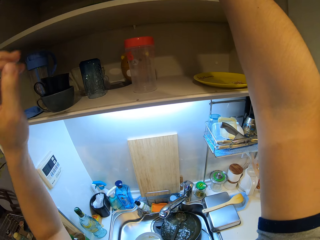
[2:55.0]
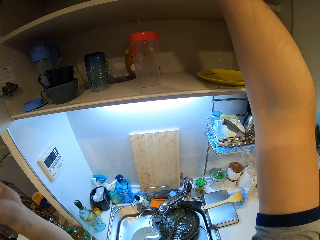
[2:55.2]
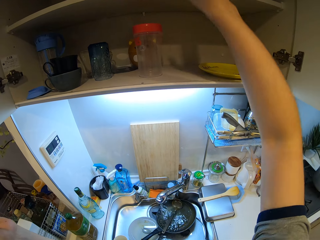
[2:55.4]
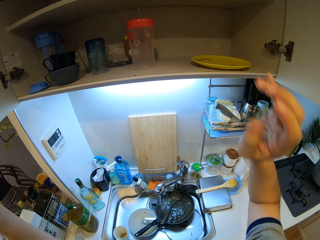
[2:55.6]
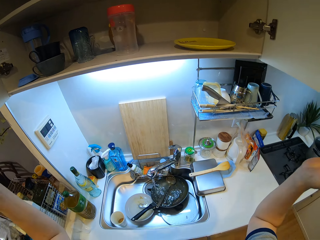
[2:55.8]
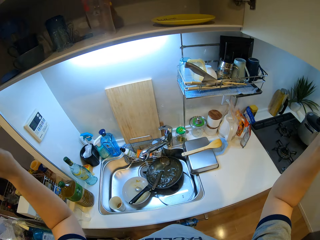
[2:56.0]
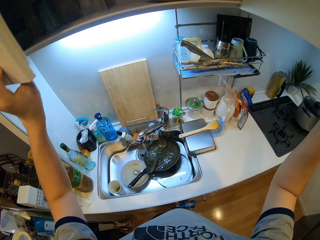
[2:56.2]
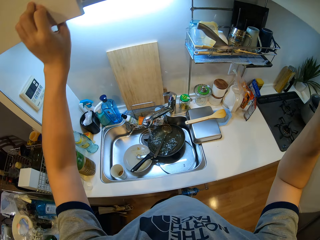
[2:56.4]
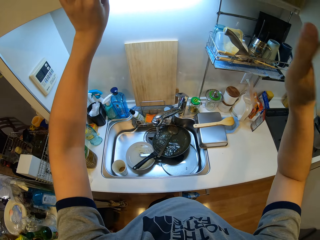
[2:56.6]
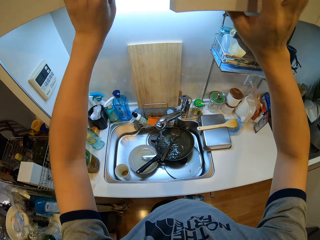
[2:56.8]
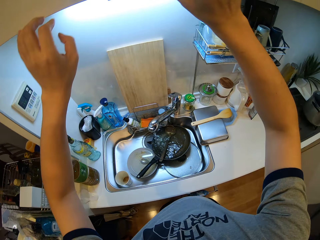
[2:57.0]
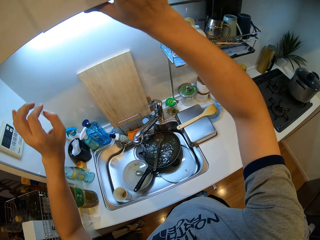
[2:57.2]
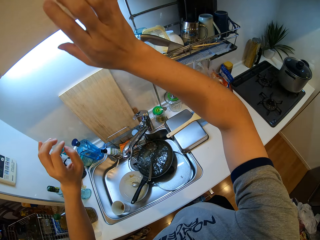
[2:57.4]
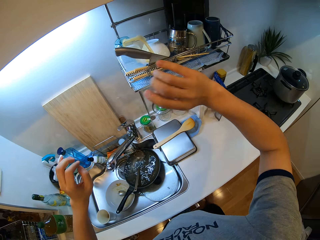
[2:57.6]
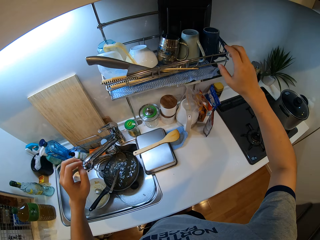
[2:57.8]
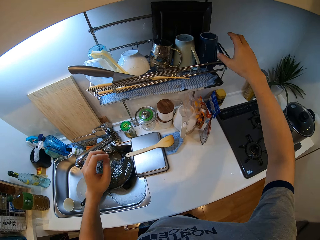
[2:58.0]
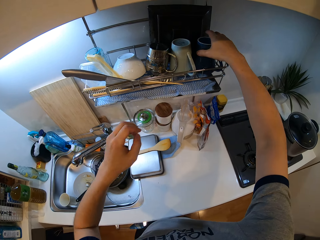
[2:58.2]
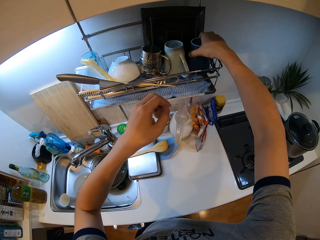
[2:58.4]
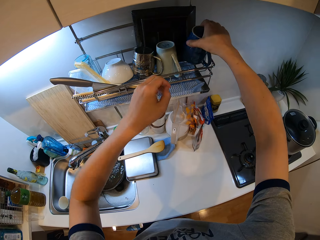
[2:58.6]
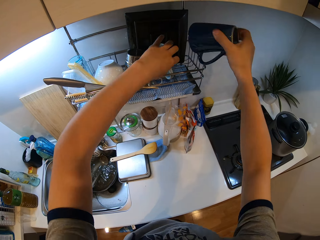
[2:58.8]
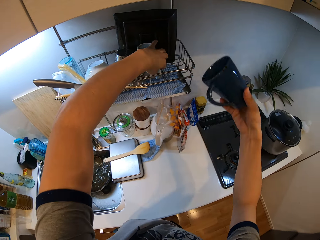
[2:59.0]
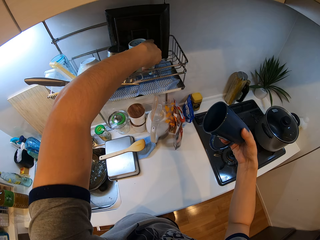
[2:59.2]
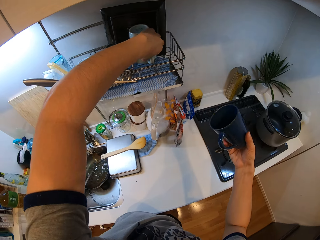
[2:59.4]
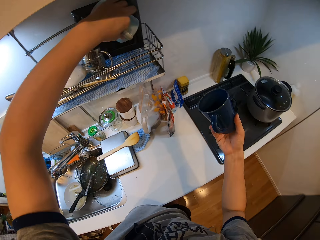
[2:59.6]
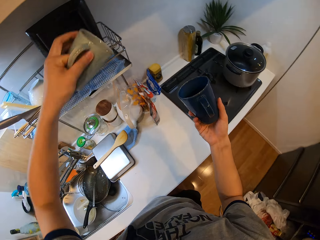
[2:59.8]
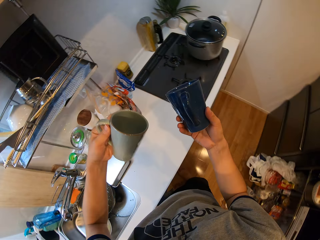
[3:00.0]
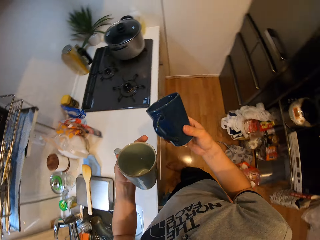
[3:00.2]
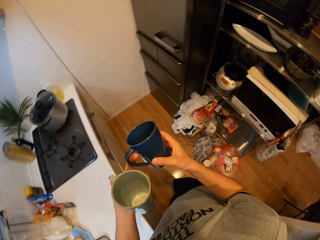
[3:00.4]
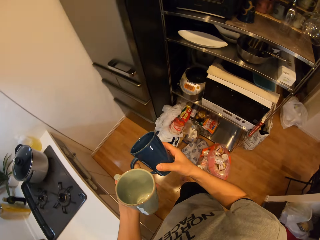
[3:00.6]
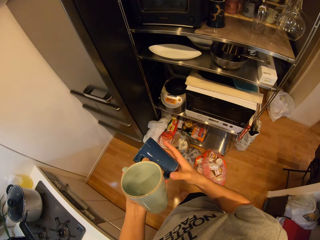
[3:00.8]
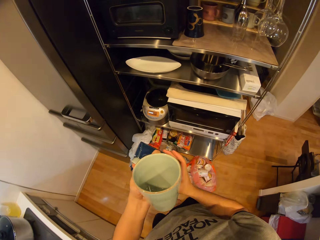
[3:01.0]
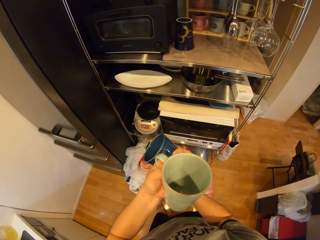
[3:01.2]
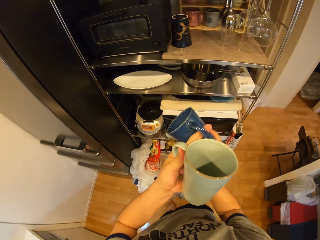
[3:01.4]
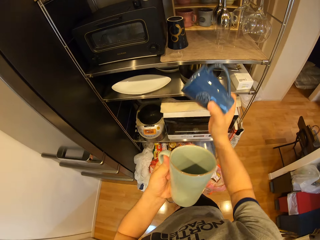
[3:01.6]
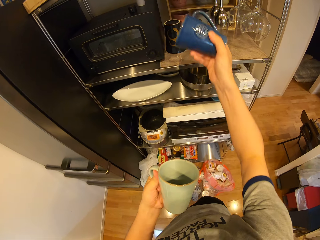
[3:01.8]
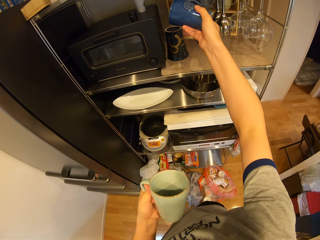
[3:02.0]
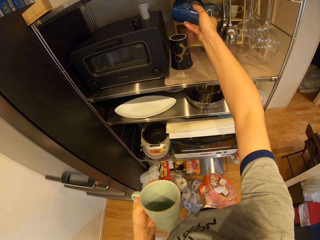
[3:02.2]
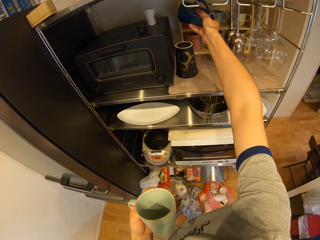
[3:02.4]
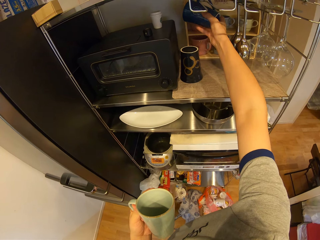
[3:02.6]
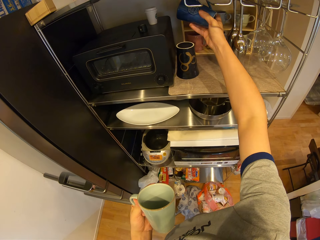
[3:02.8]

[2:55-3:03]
The camera wearer closes the cabinet with both hands. He picks up a mug from the cabinet with his right hand. He picks up another mug from the cabinet with his left hand. He holds the mug with a hand. He moves around a kitchen. He places the mug in his right hand on a hanger in the shelf.

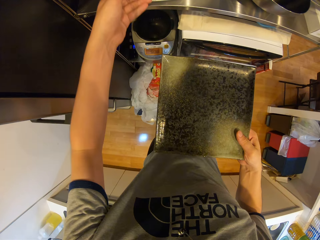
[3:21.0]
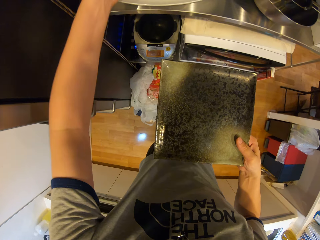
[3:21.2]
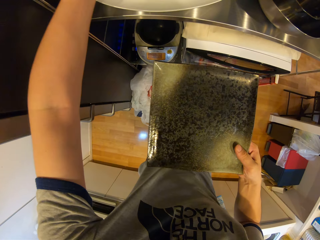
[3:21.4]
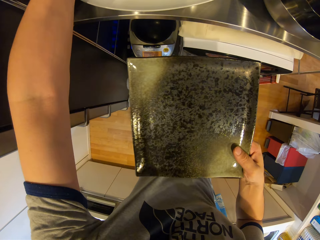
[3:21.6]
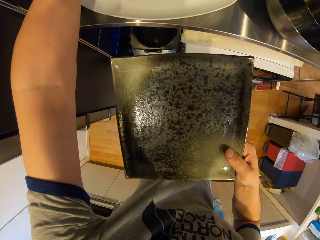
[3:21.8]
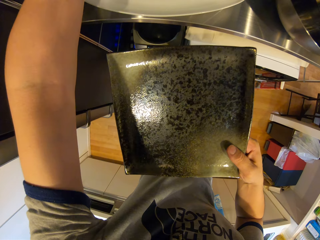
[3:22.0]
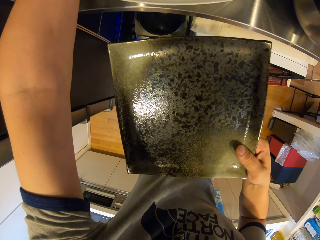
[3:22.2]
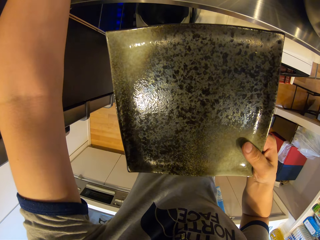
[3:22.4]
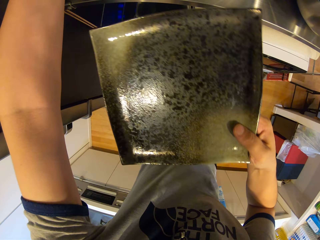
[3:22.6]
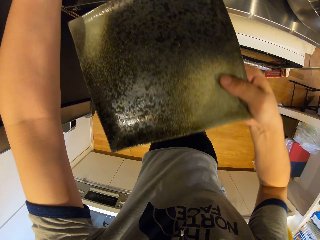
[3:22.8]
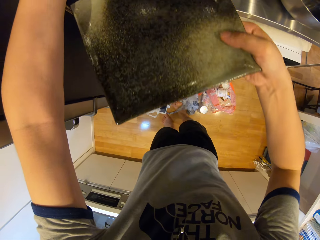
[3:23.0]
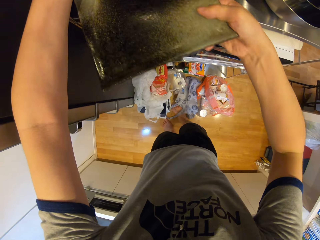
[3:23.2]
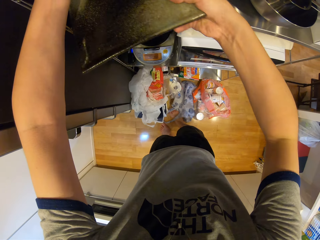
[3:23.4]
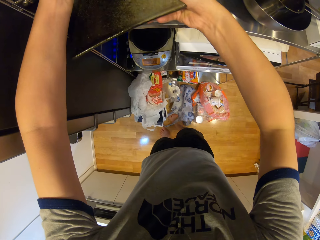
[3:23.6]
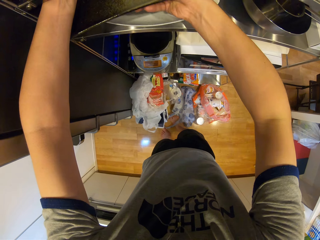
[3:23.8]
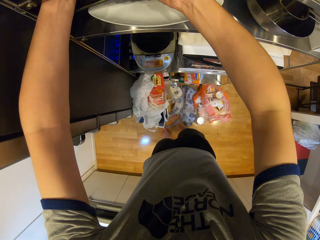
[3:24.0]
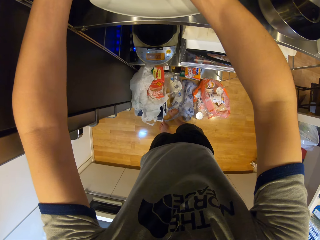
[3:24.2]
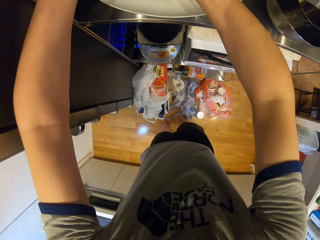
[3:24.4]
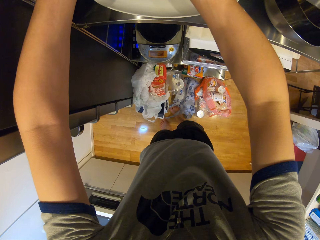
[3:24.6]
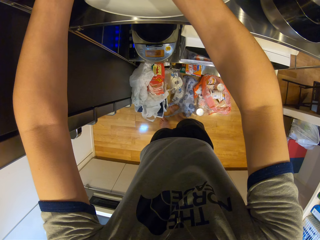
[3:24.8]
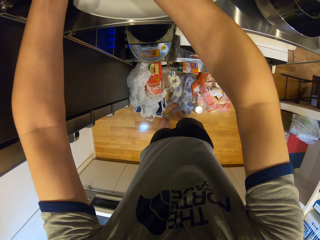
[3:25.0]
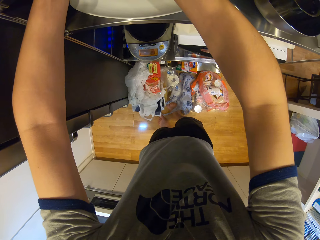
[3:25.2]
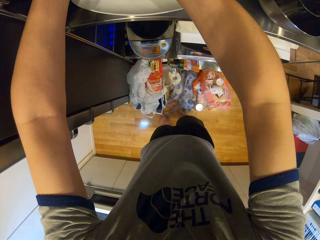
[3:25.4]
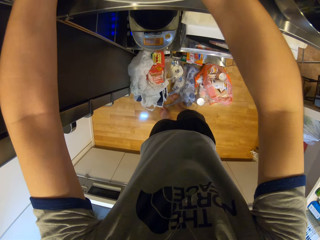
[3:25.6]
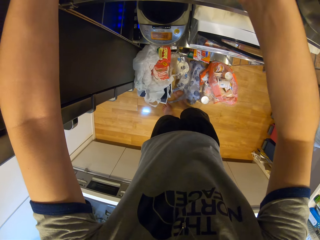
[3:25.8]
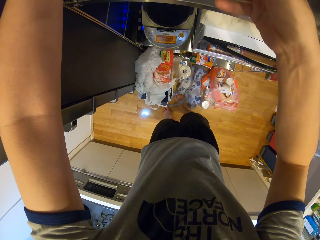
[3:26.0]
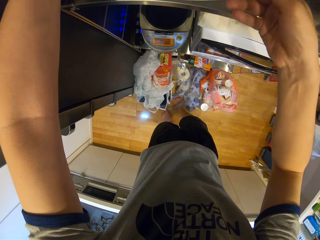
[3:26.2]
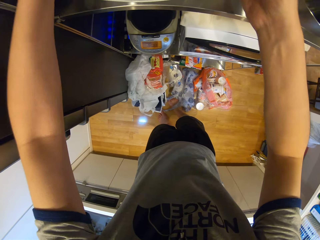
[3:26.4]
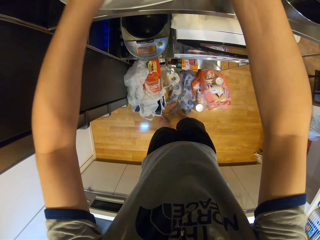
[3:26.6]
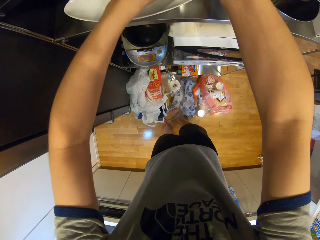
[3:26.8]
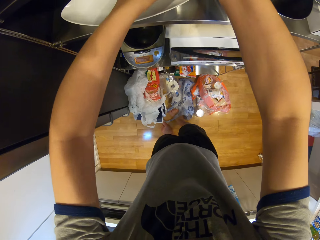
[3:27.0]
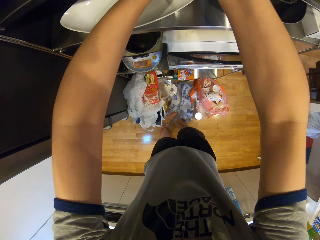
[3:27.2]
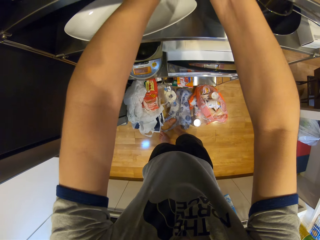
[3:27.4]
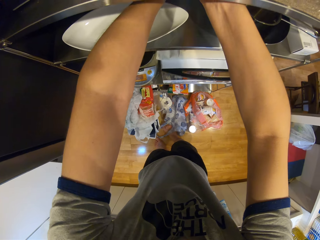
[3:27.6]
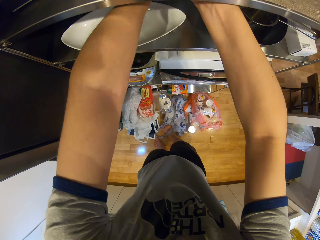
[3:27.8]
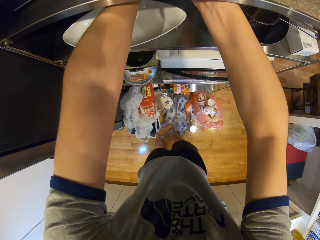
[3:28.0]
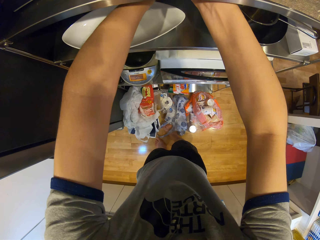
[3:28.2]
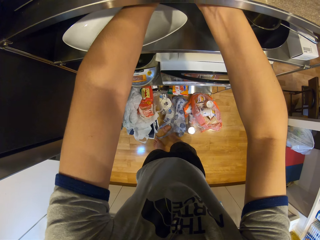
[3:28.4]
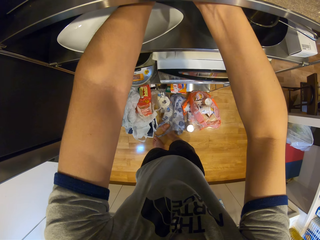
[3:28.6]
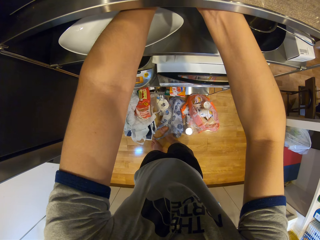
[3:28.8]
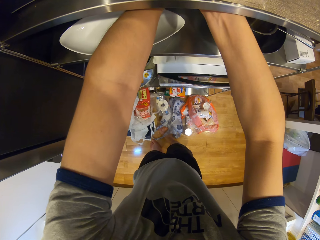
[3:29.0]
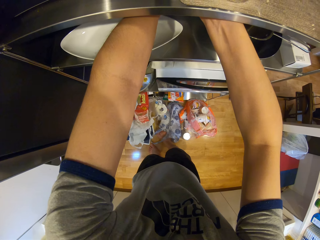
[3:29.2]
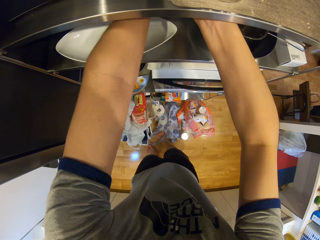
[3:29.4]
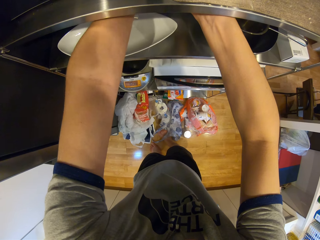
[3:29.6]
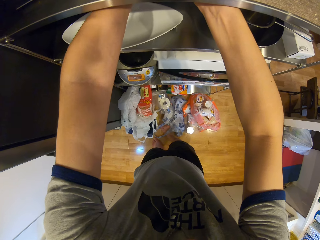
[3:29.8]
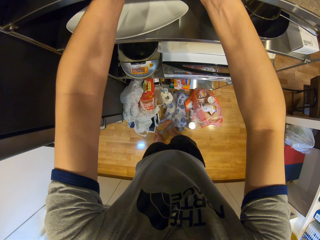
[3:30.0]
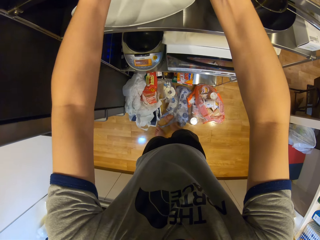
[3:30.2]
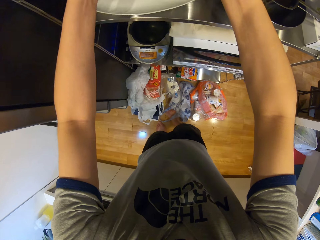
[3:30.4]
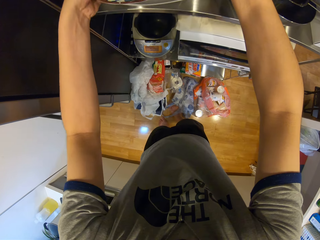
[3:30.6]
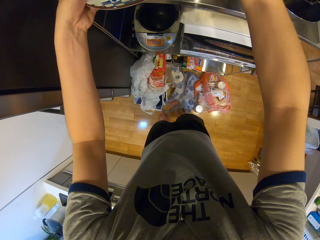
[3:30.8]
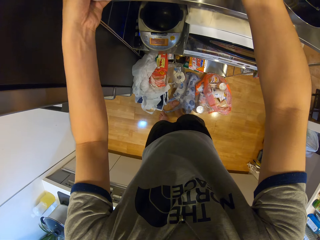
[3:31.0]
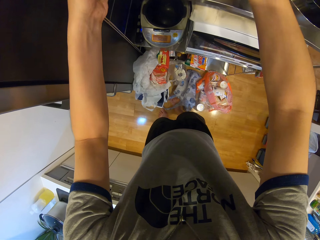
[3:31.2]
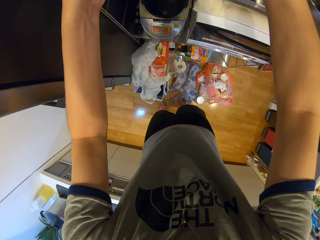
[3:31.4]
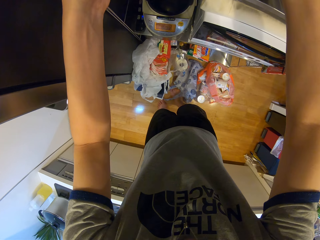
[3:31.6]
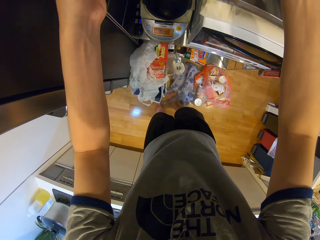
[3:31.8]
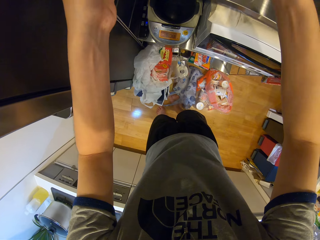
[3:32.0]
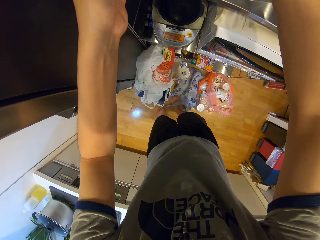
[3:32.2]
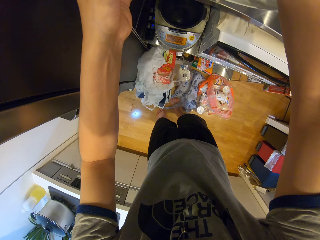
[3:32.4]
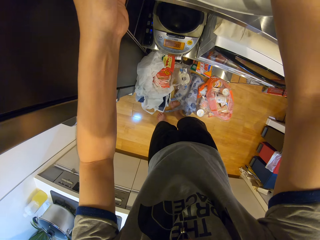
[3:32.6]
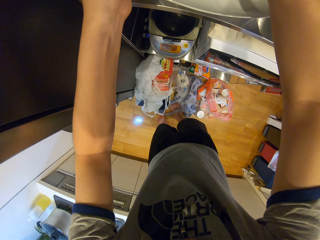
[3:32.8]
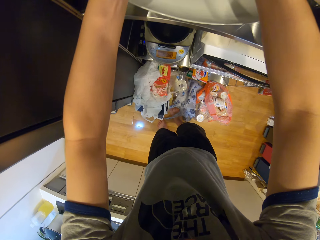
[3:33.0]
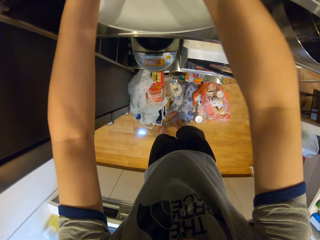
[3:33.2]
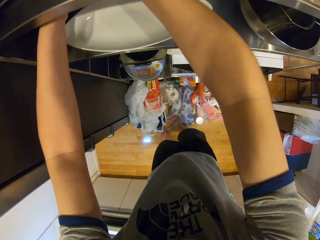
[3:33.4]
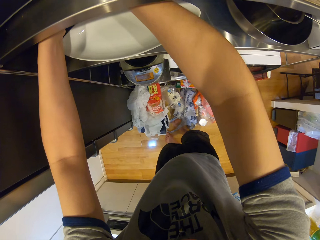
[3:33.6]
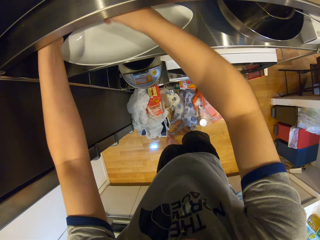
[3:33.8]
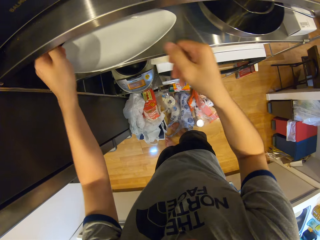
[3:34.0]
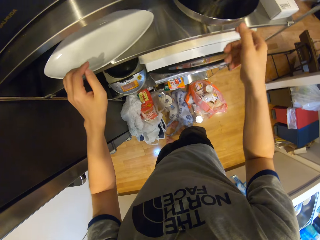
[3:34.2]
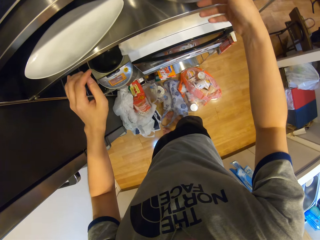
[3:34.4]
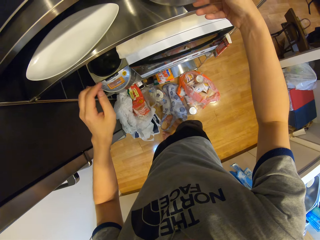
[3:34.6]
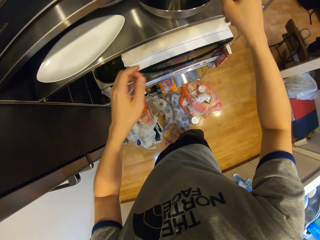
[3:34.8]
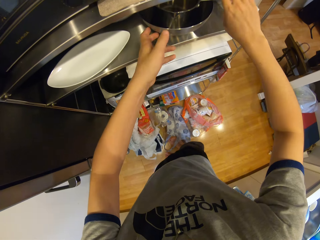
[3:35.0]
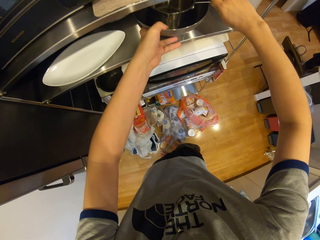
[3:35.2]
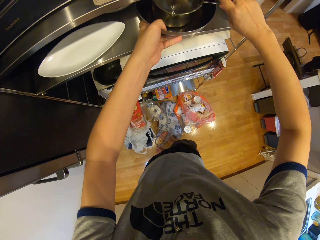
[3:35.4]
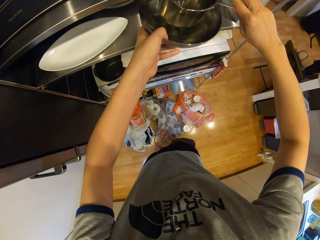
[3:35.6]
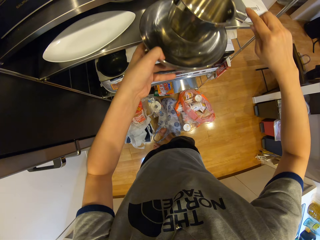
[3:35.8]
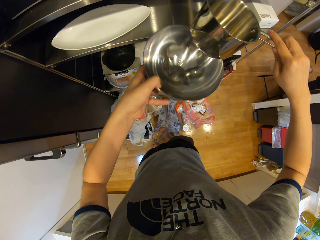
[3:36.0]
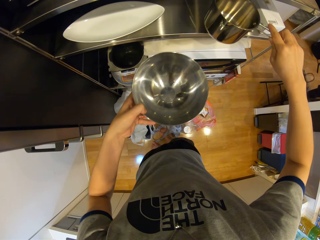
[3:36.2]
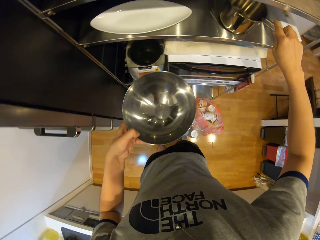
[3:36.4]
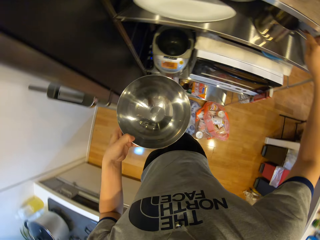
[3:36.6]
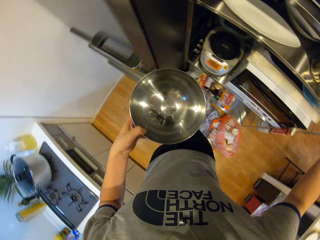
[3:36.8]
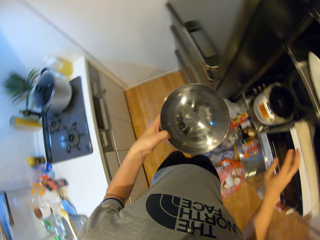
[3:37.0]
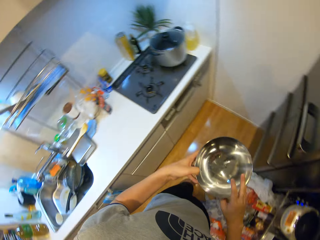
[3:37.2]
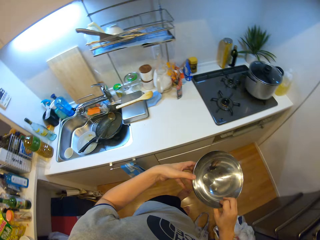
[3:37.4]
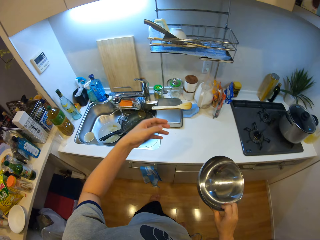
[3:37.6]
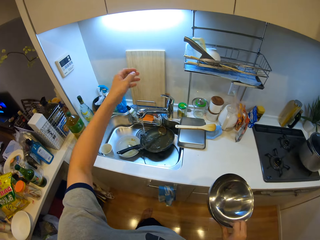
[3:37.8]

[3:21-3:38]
The camera wearer moves plates on a shelf with his hands. He places the plate in the shelf with his right hand. He moves the plates on the shelf with his hands. He picks up a bowl from the shelf with his left hand, picks up a cup from the shelf with his right hand, places the cup in the shelf with his right hand and passes the bowl from his left hand to his right hand.
